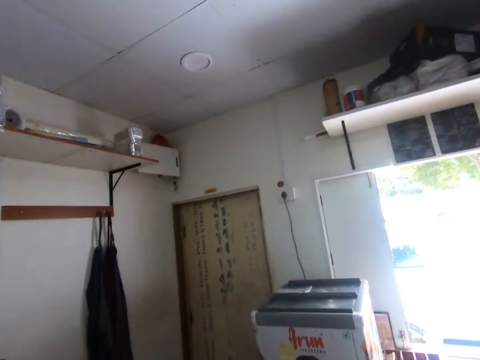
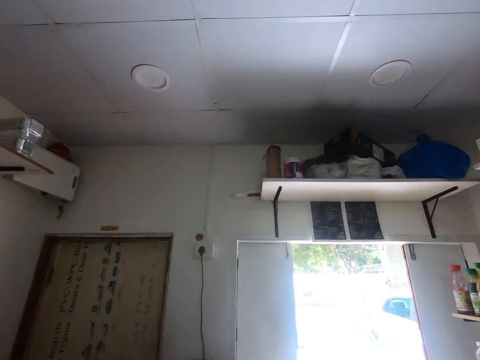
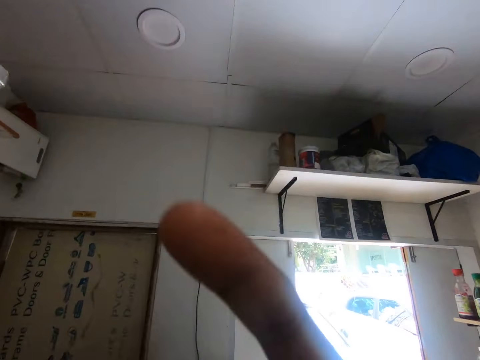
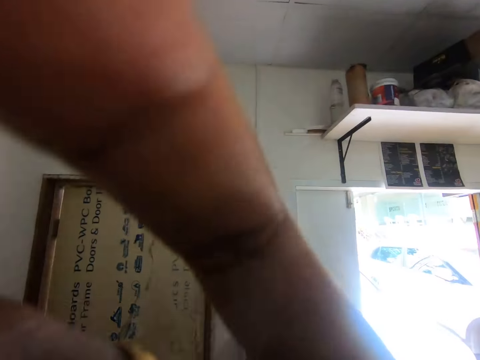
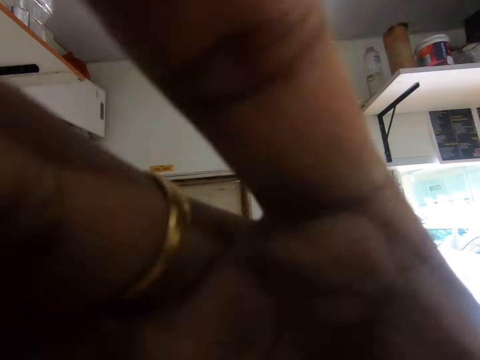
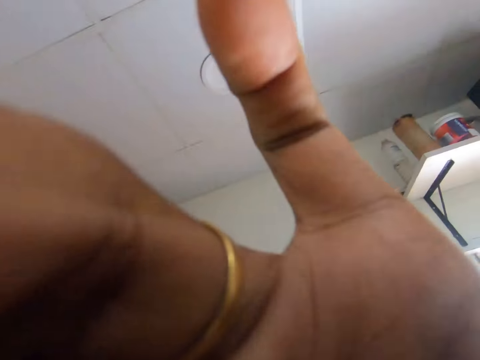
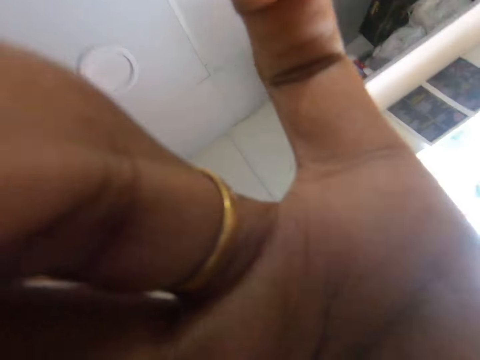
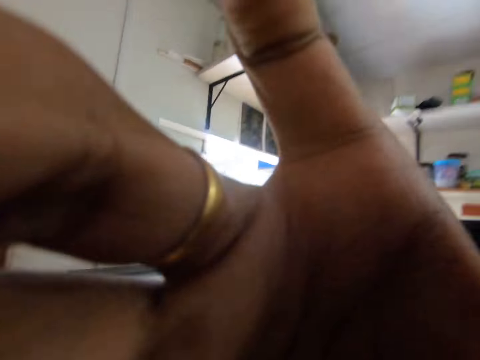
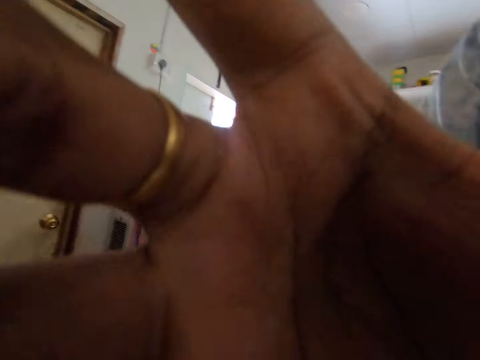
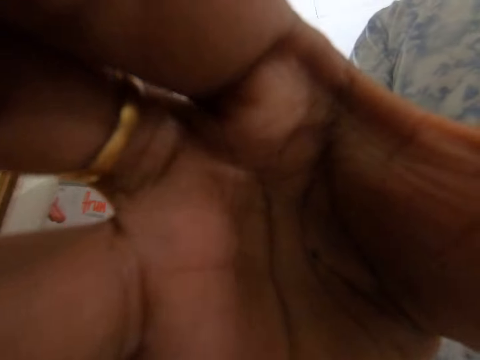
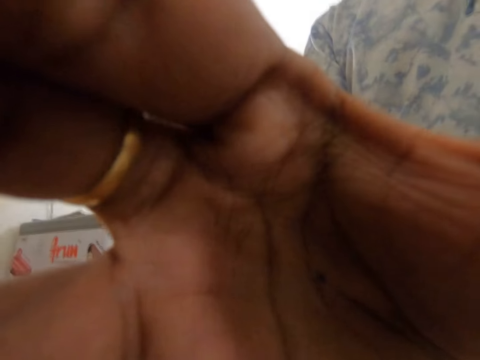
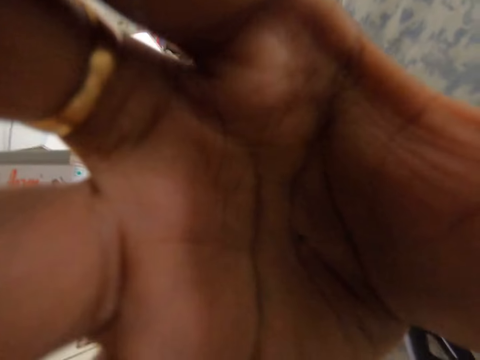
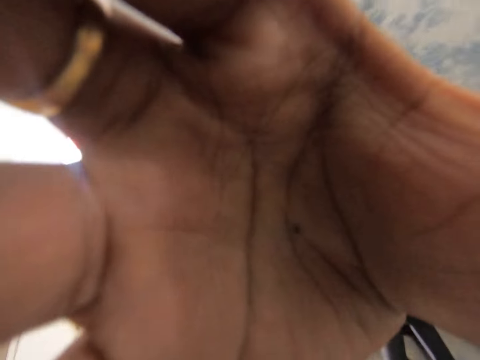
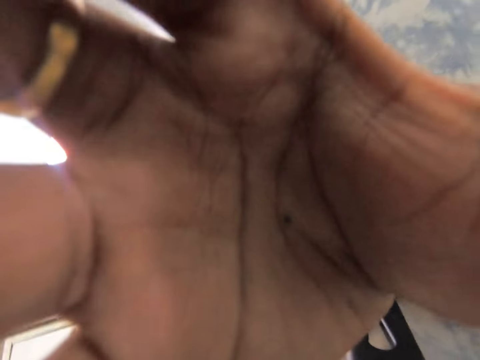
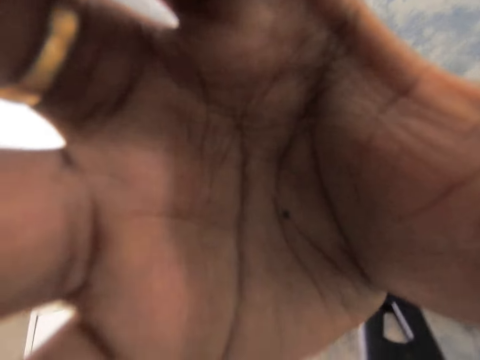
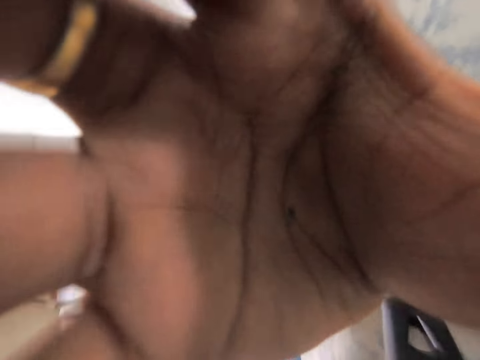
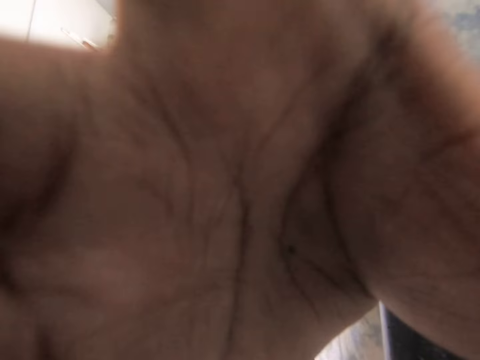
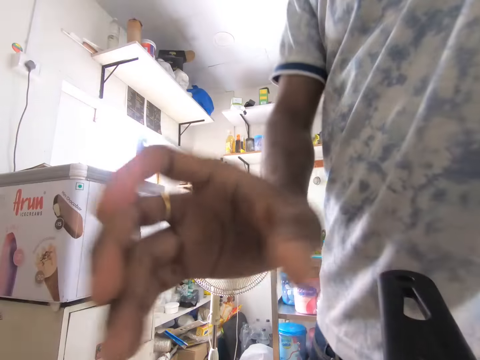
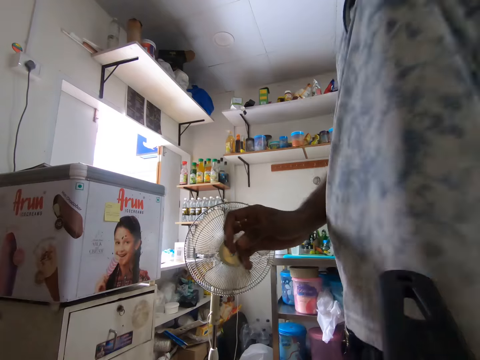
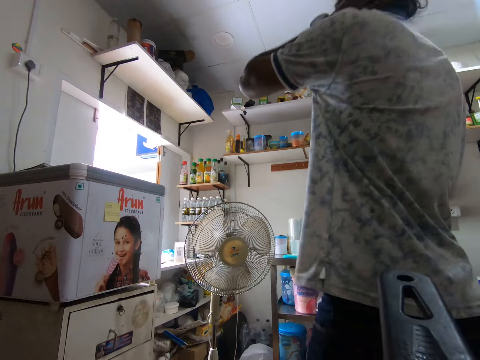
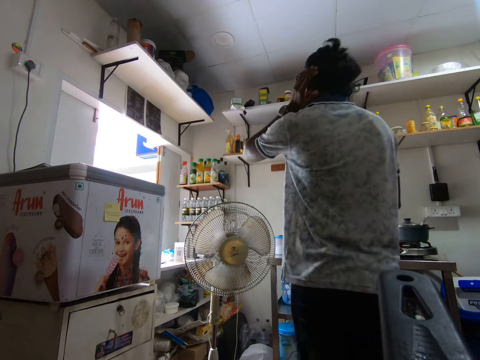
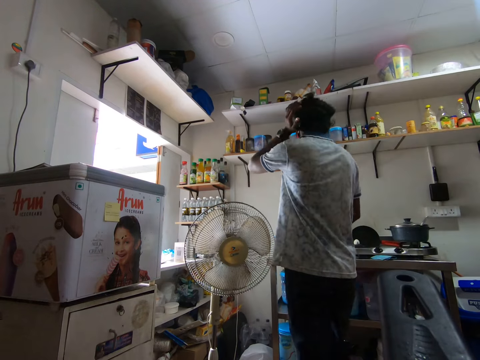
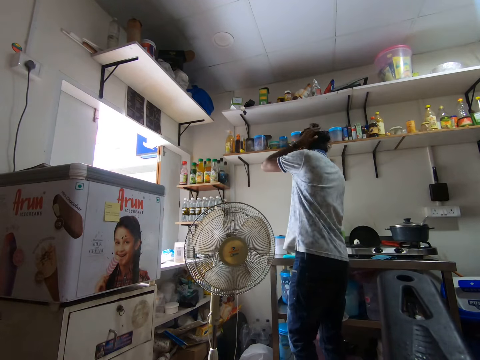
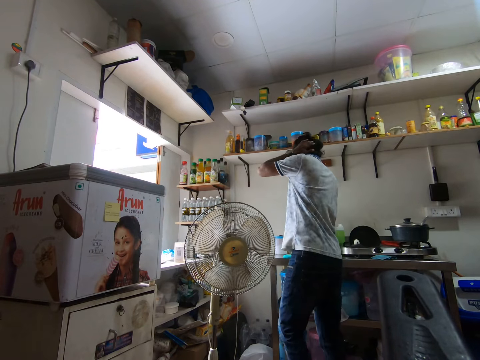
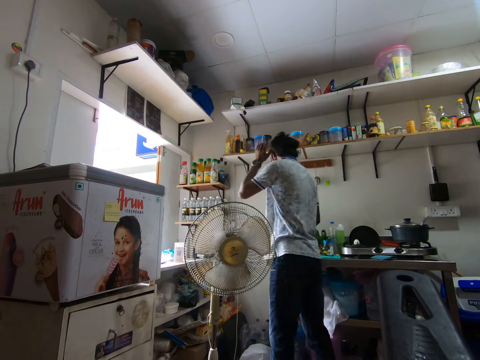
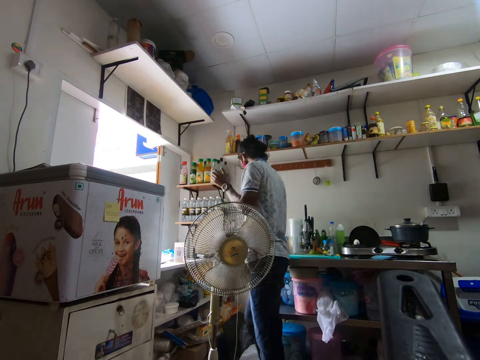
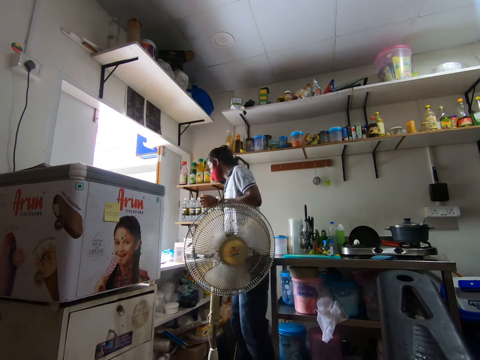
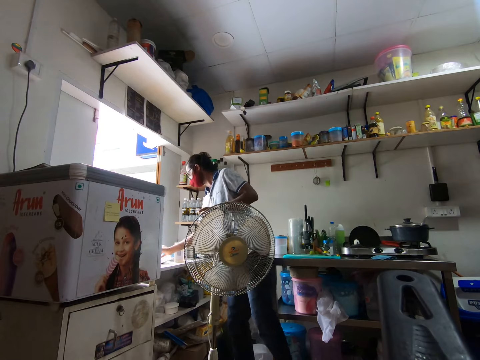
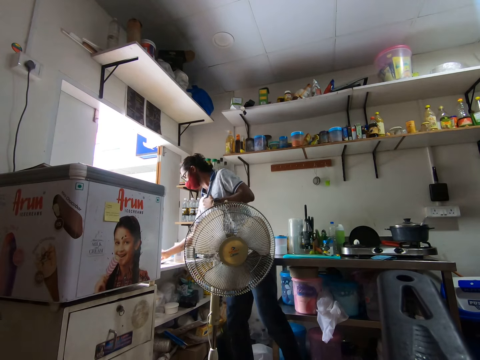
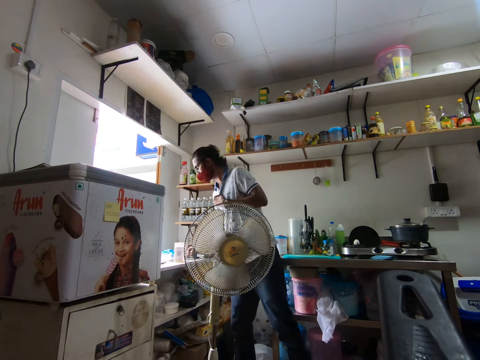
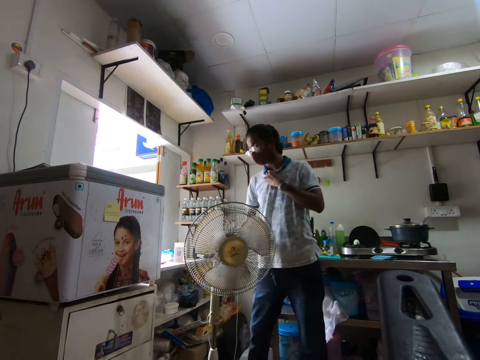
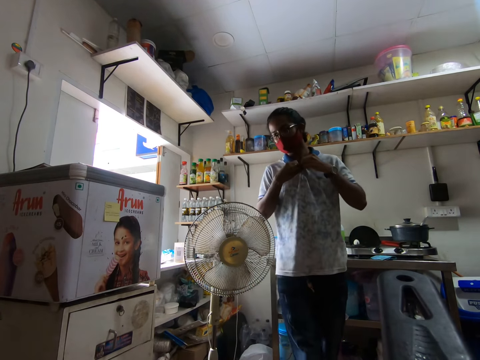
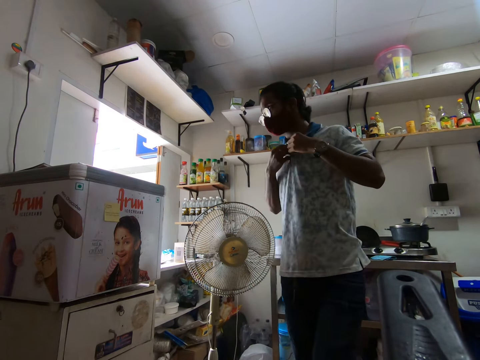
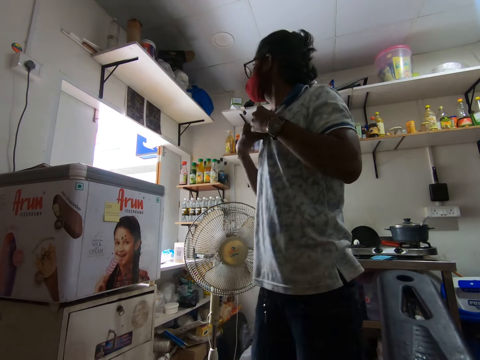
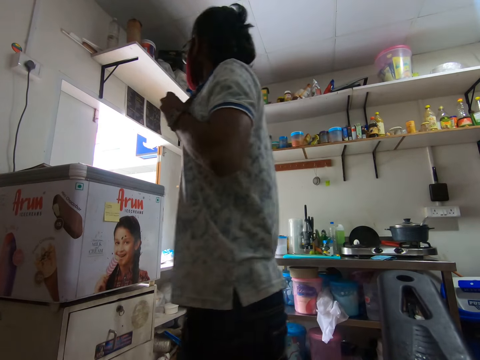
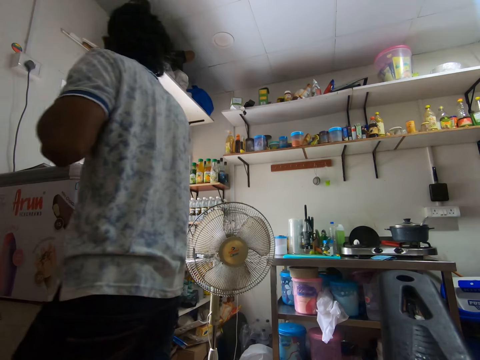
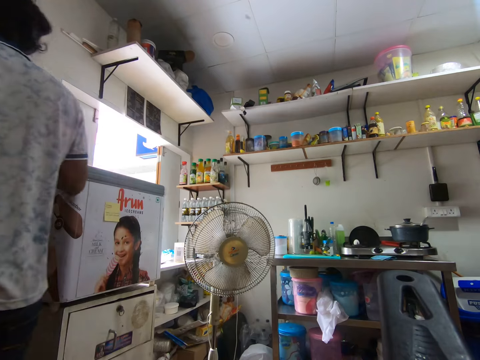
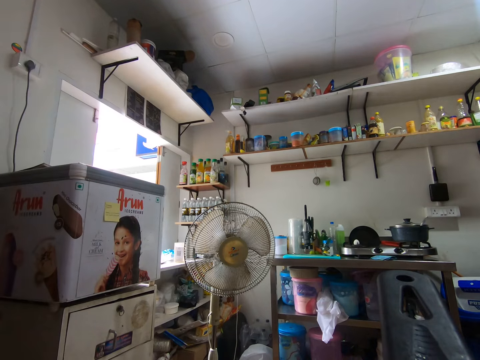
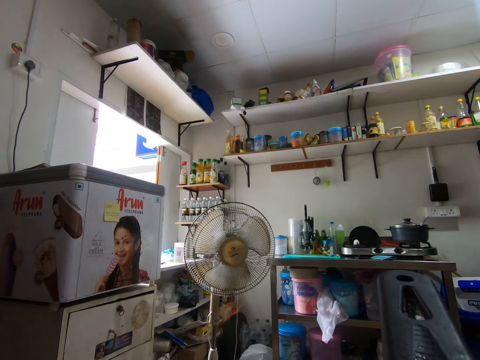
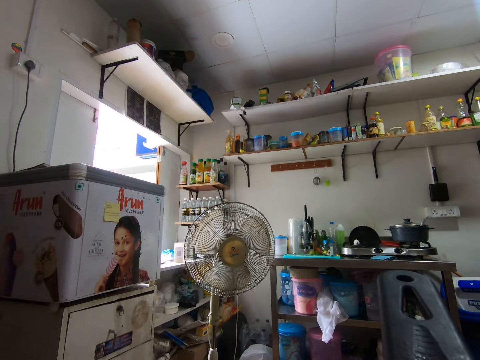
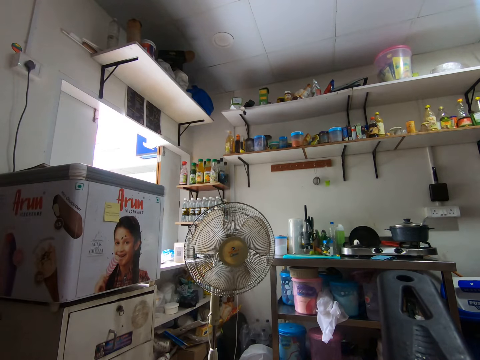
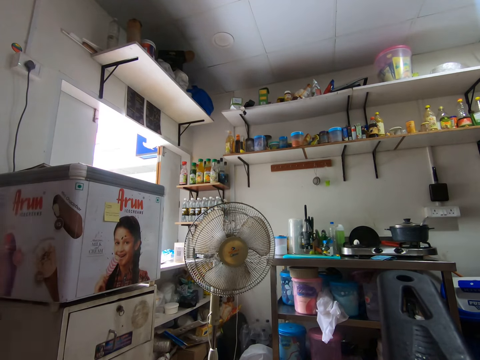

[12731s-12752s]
The camera wearer walks. He removes a camera on his head with his right hand. He puts the camera aside. He walks. He touches his hair with his left hand. He drops a cup on a kitchen counter with his right hand. He puts the cup in a sink. He touches his shirt with his left hand. He walks. He touches his shirt with both hands.

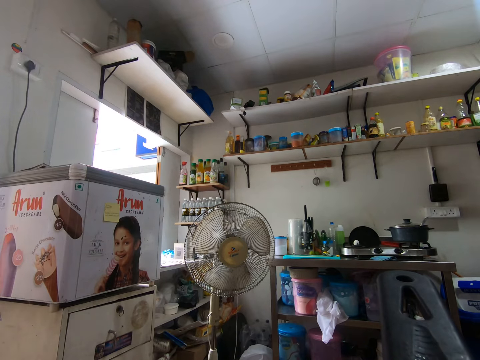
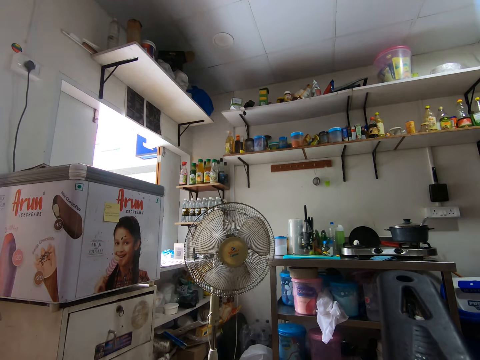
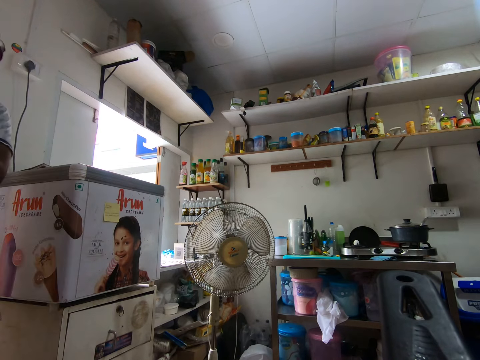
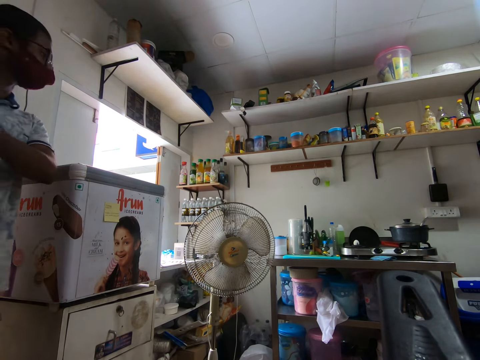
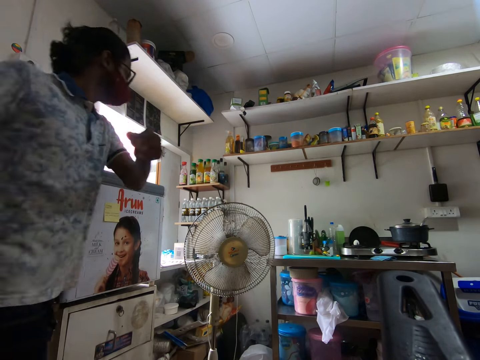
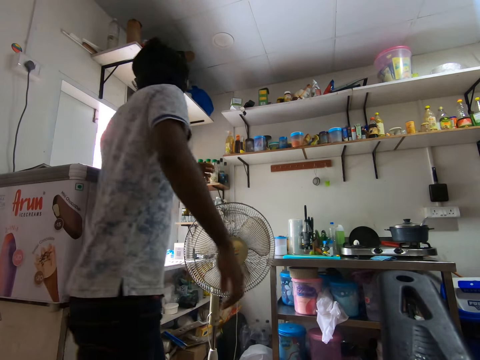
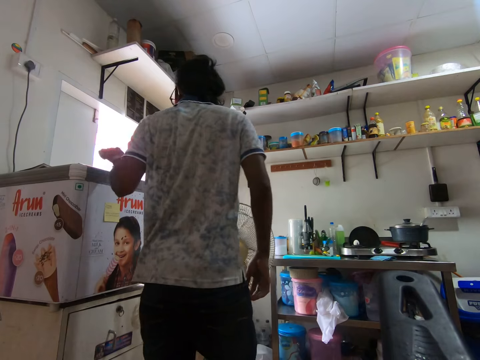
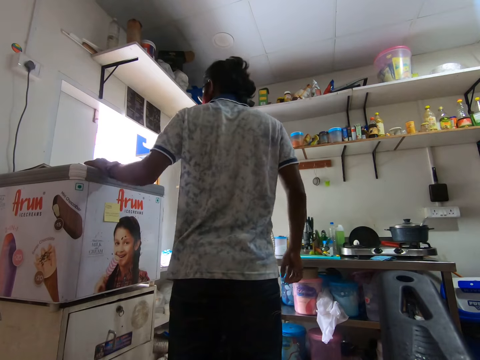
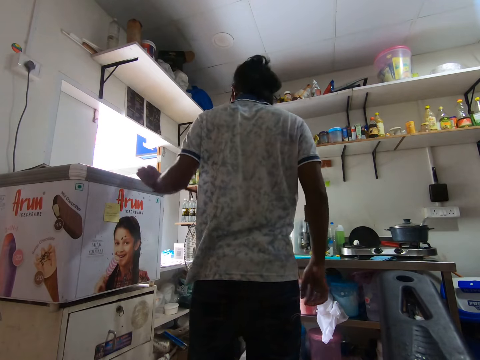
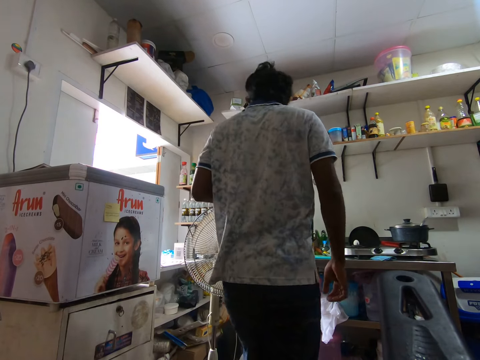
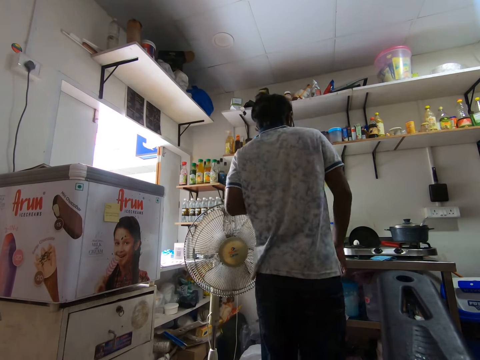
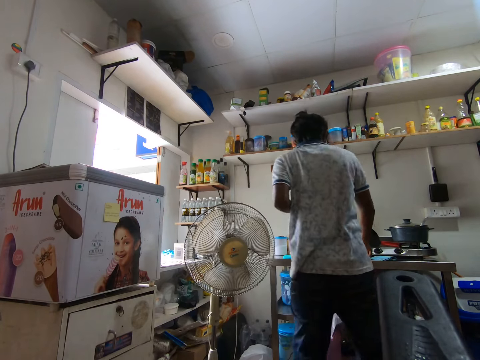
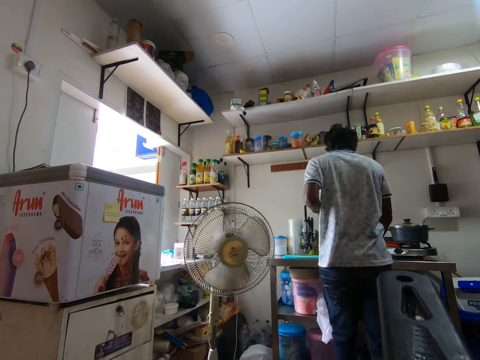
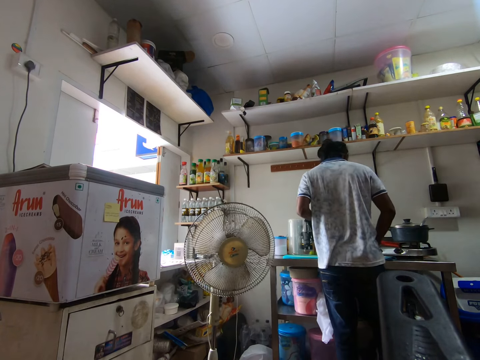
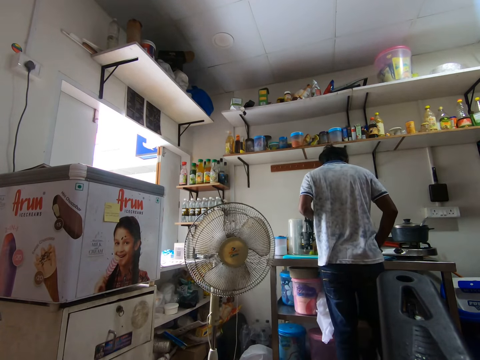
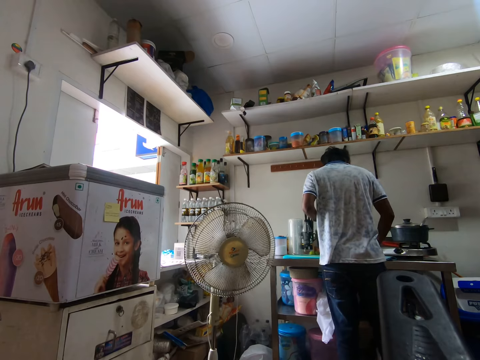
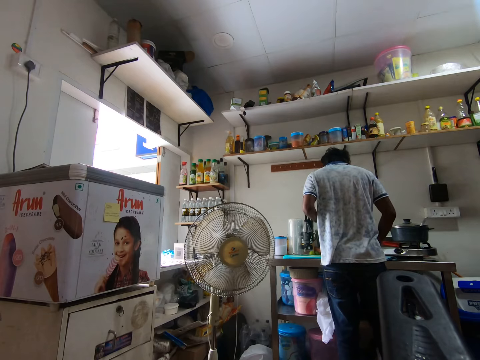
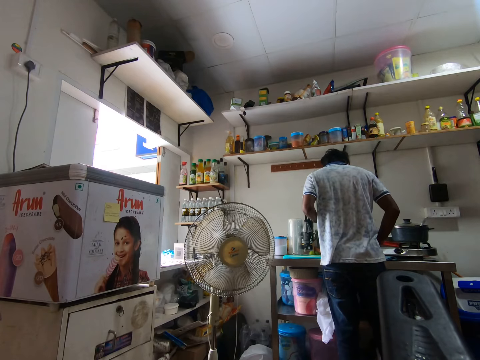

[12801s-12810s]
The camera wearer walks. He touches a freezer with his left hand.
